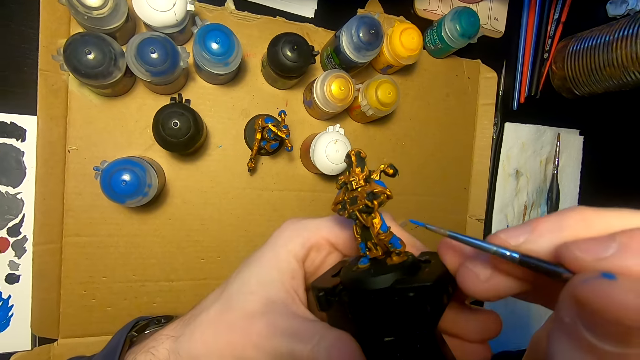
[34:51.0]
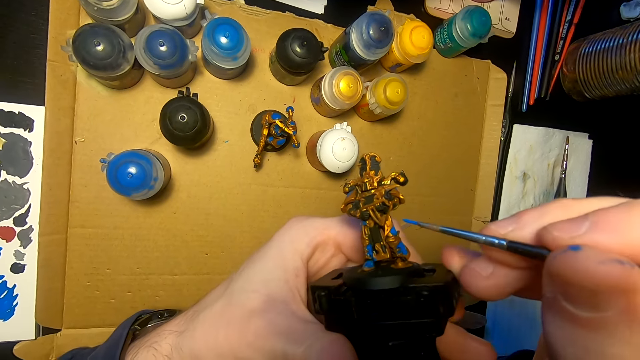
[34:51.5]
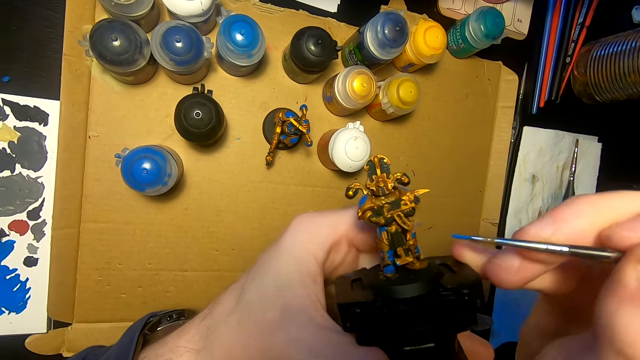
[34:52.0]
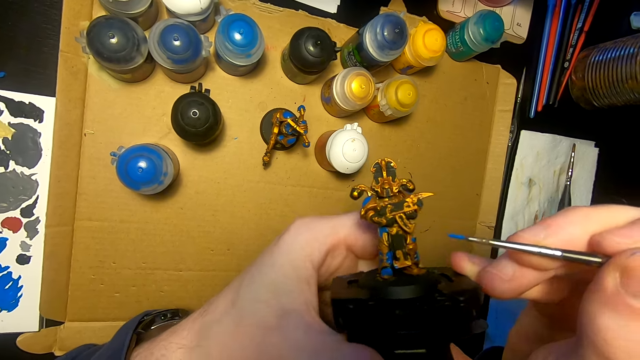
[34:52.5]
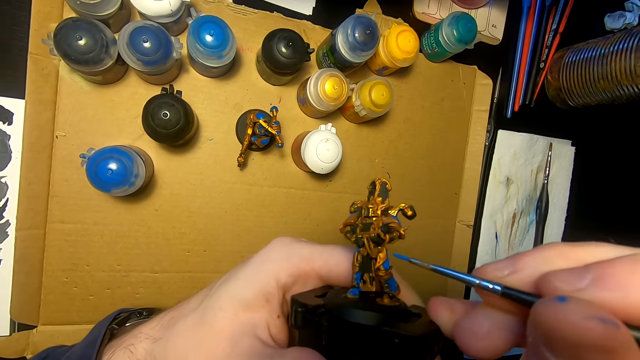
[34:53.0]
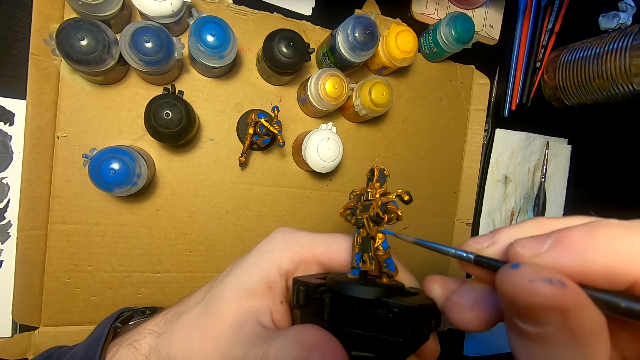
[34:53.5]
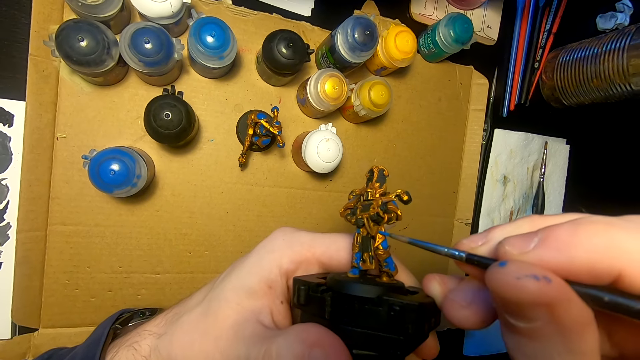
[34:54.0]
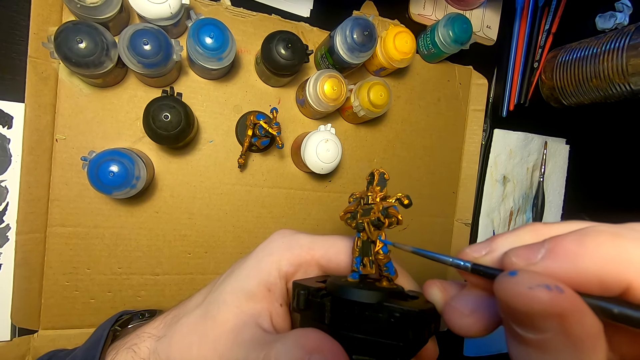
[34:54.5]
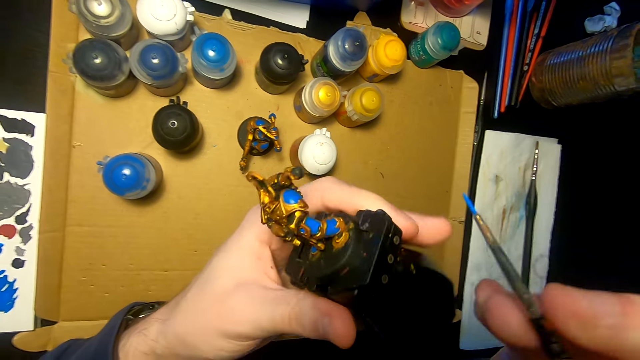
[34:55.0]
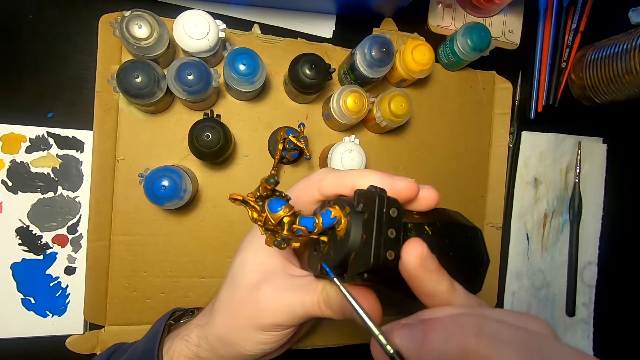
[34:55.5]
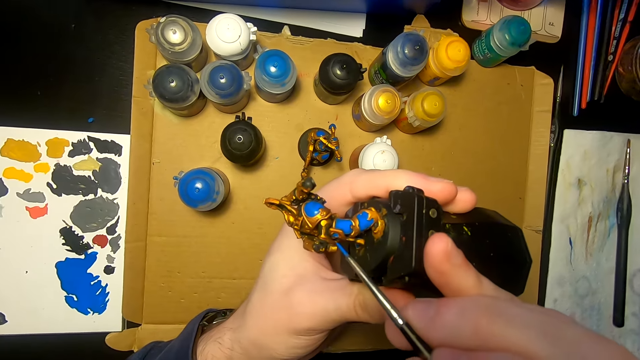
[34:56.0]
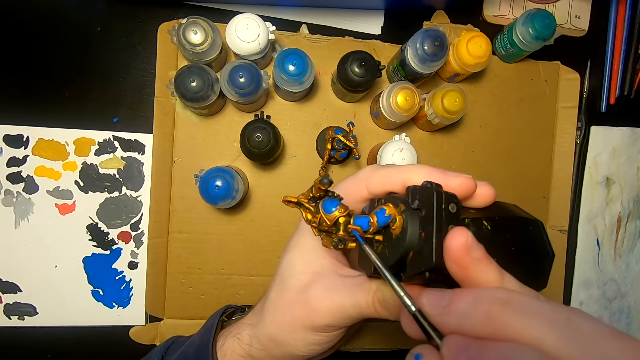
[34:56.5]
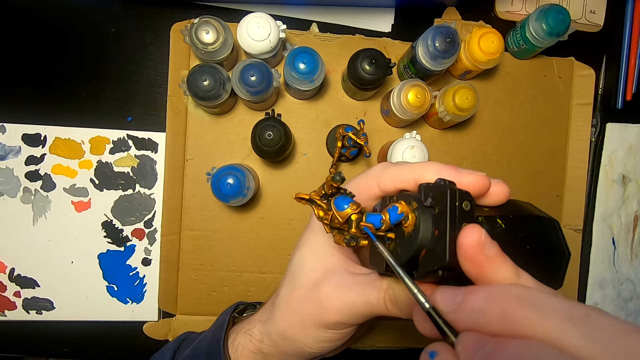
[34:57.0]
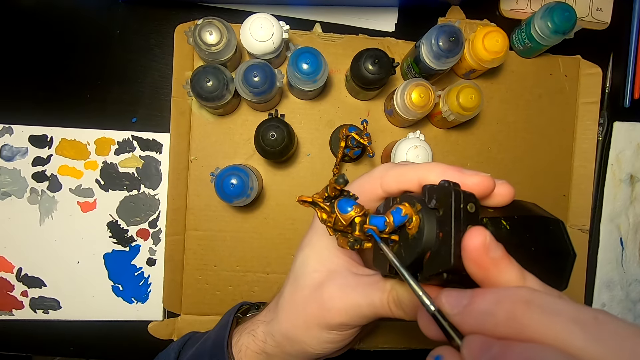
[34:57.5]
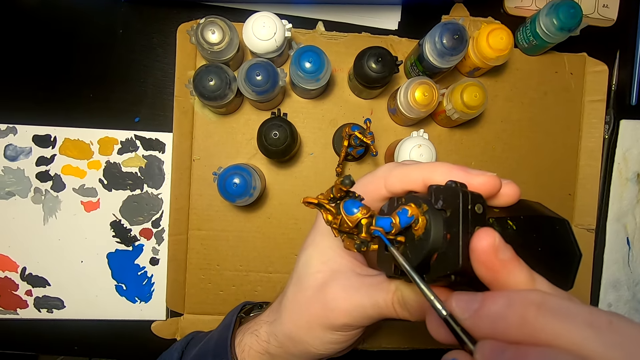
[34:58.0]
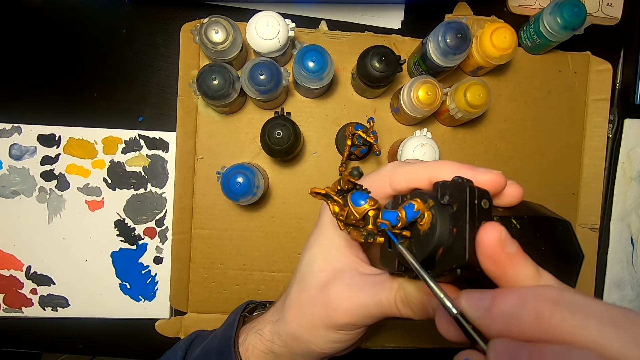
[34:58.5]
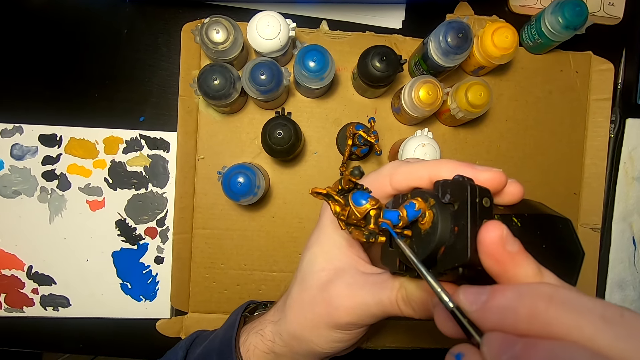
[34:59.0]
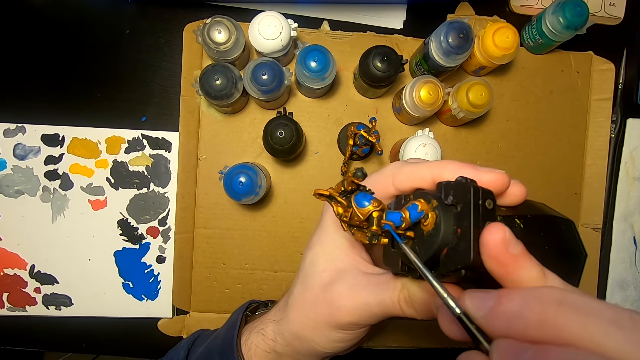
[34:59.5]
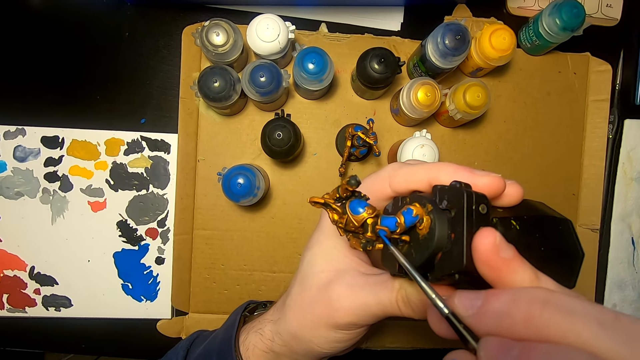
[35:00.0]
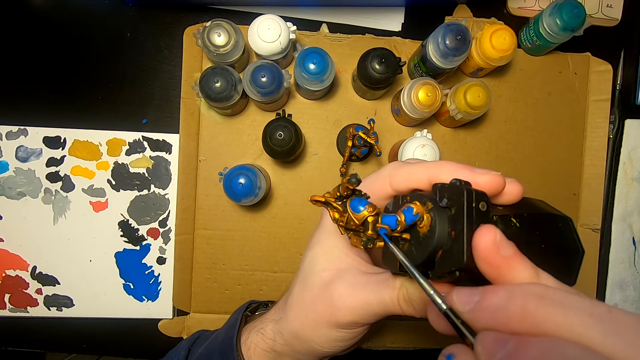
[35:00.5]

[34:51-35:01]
The camera wearer moves the sculpture or figurine. They move the right hand. They paint the figurine with a paintbrush. They turn the sculpture, move the pen brush, and paint the figurine with the paintbrush.

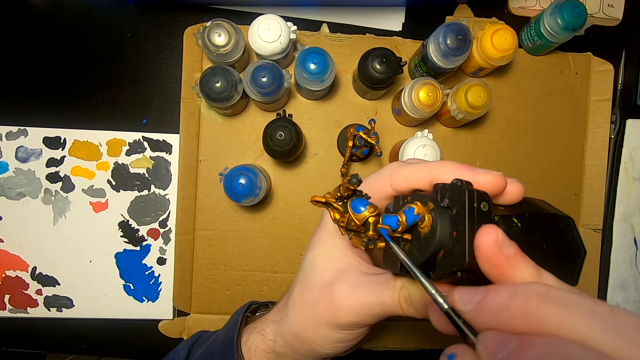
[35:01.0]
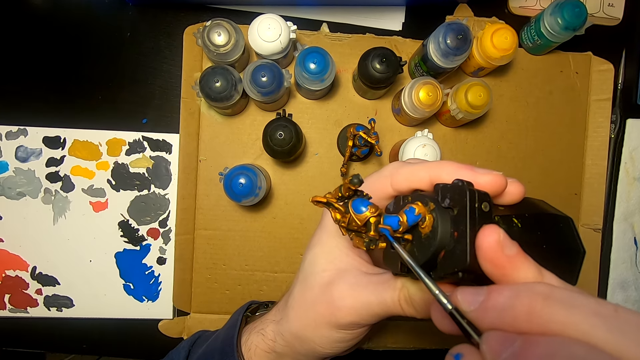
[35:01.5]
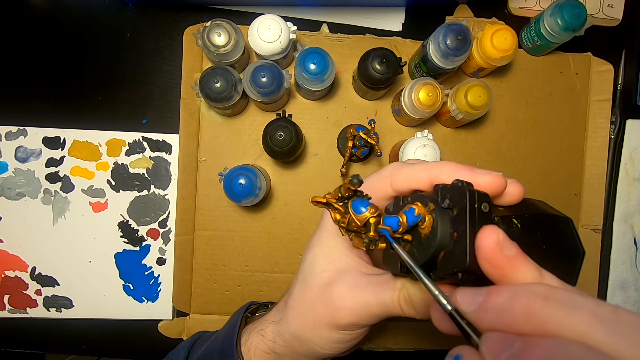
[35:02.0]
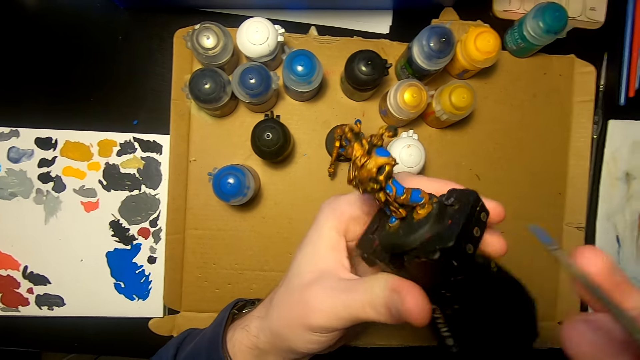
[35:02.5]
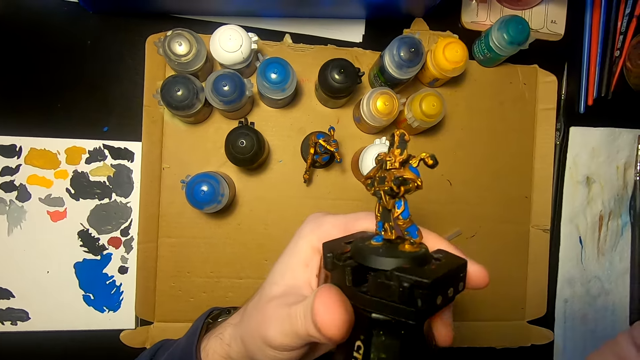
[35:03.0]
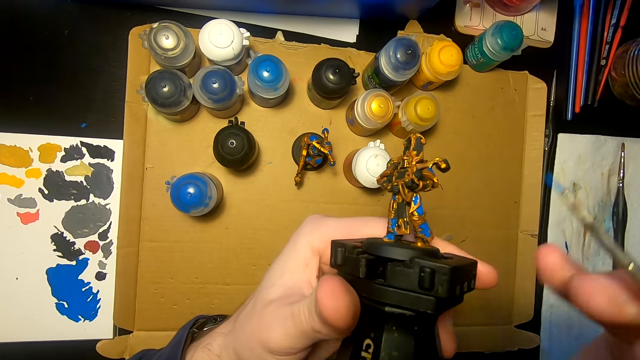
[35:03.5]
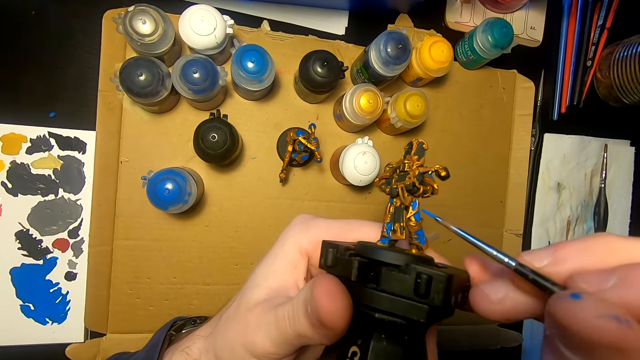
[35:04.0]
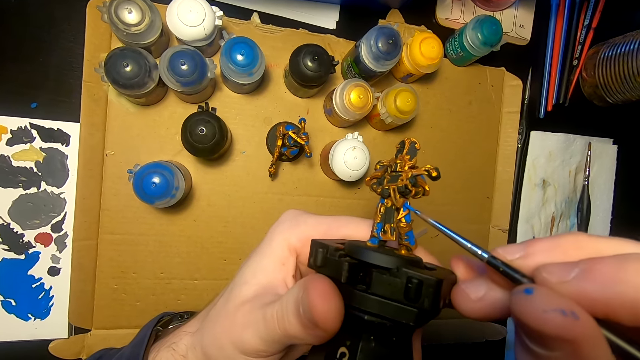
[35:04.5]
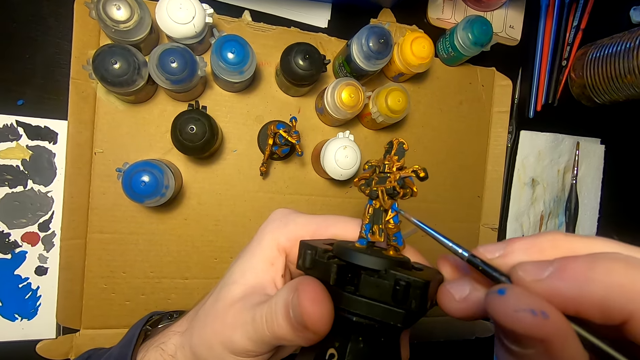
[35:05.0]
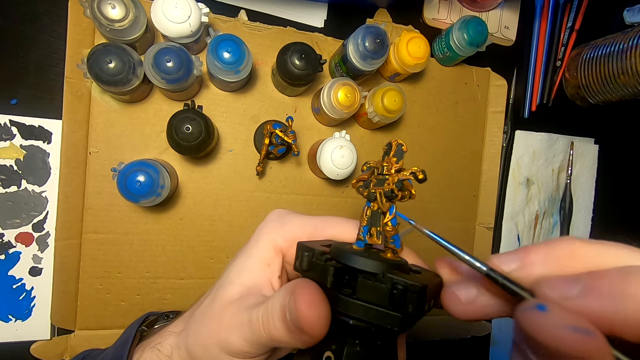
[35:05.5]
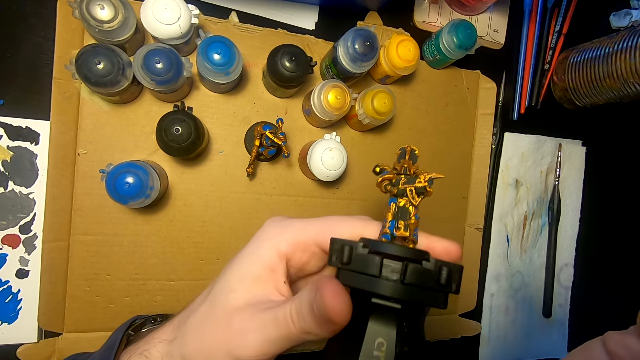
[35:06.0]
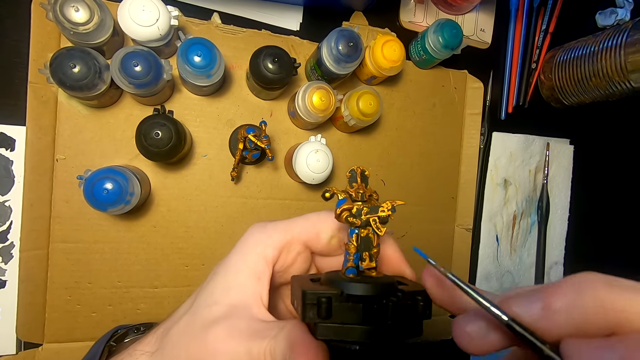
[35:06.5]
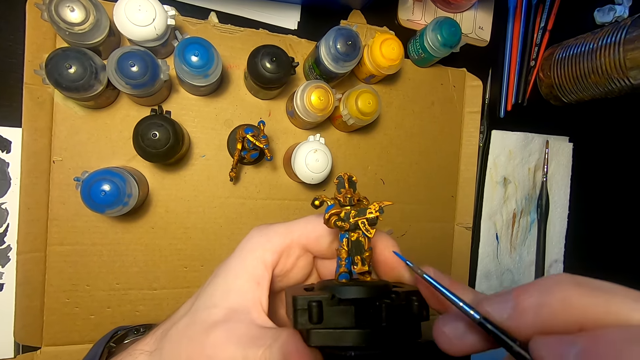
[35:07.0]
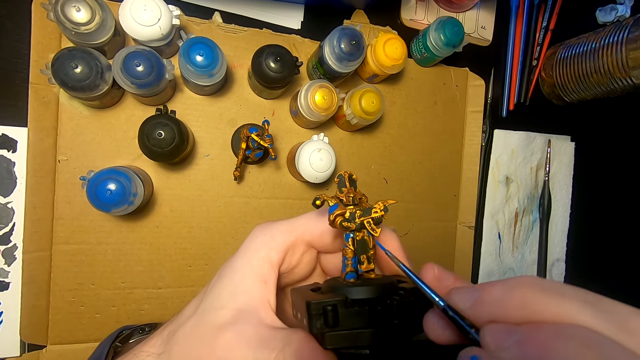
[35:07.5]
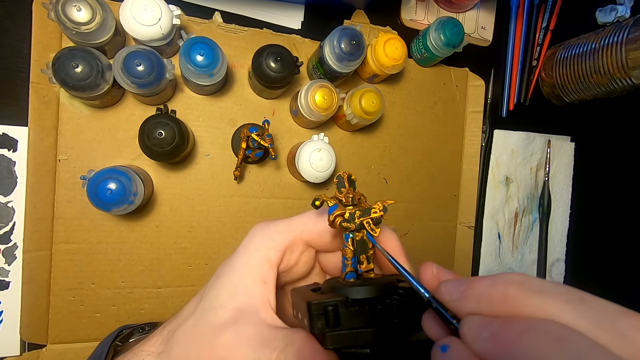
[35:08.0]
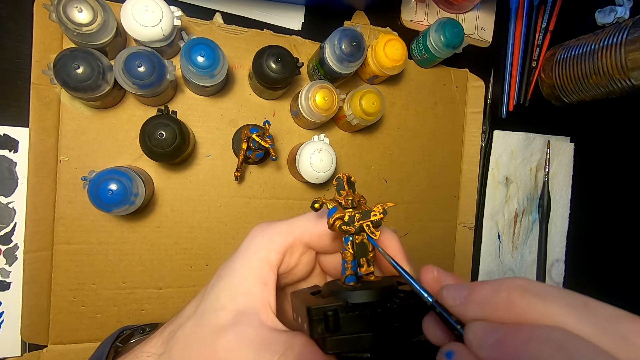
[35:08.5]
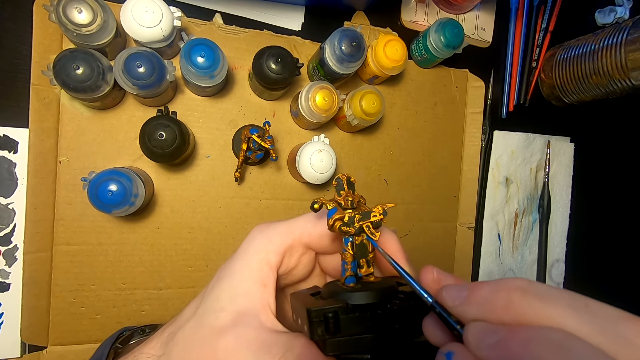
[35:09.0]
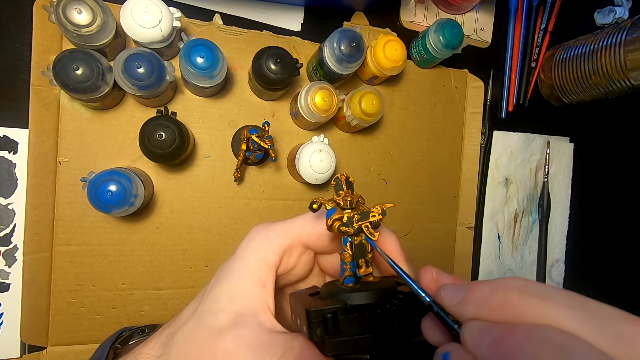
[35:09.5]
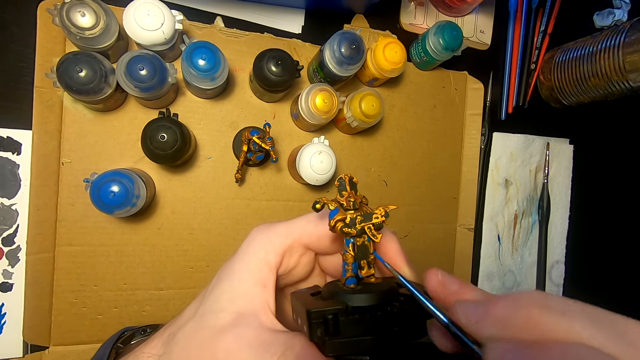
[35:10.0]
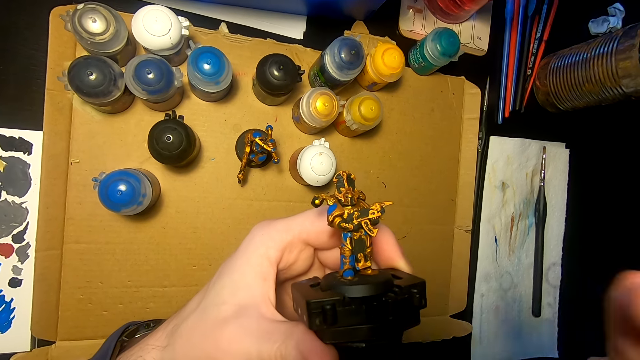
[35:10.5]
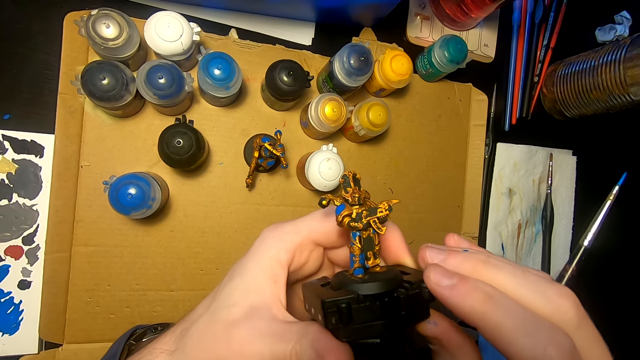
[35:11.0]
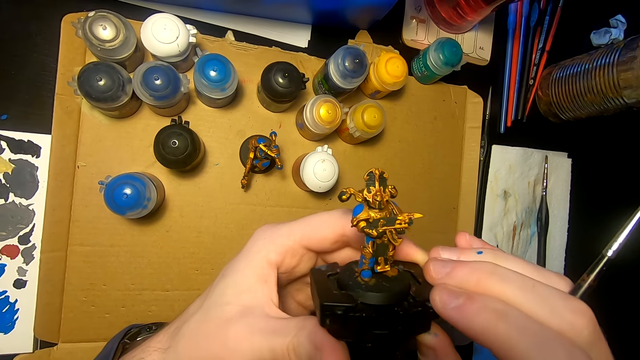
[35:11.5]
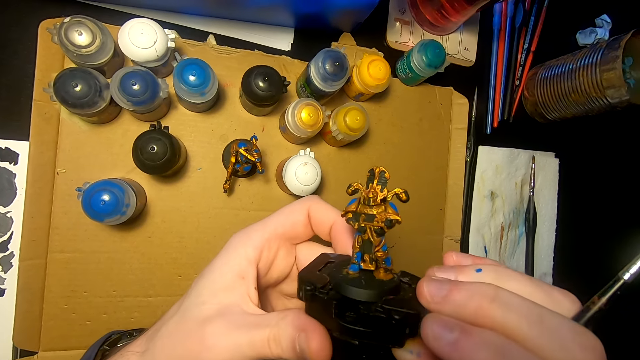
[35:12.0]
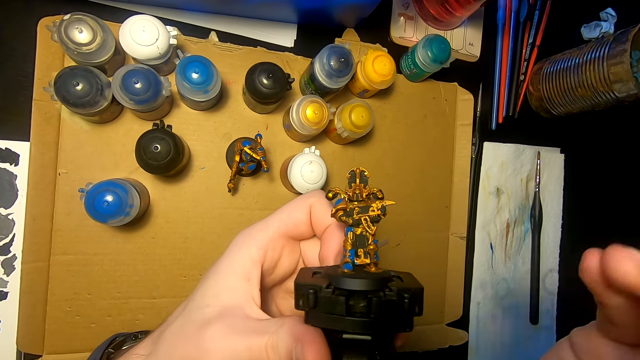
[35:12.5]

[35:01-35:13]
The camera wearer moves the pen brush or paintbrush. They look at the sculpture or figurine. They move the pen brush and paint the figurine with the paintbrush. They lift the pen brush and move the right hand. They paint the figurine with the paintbrush. They lift the pen brush, hold the sculpture, and look at the sculpture.
